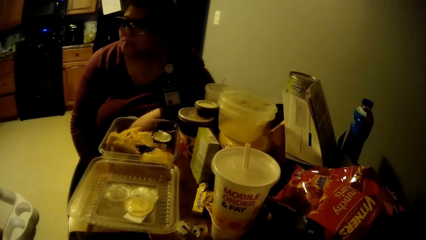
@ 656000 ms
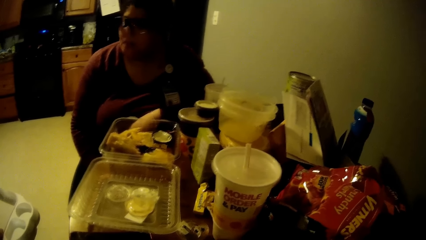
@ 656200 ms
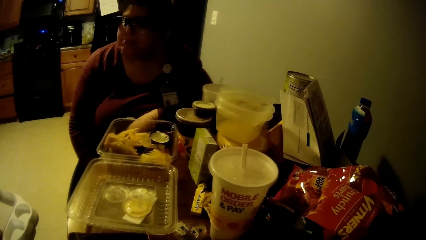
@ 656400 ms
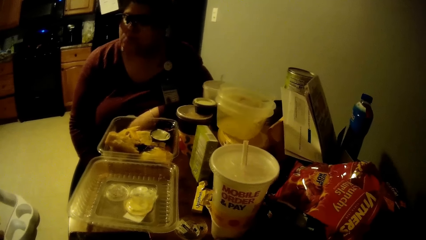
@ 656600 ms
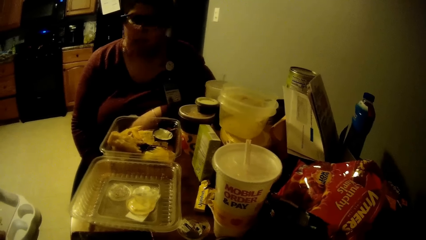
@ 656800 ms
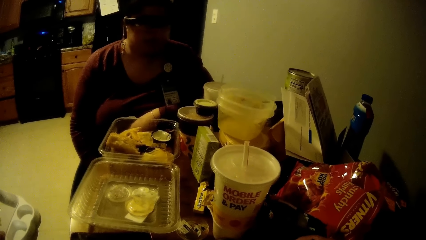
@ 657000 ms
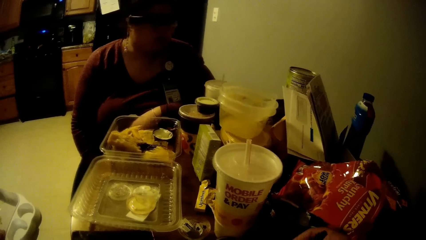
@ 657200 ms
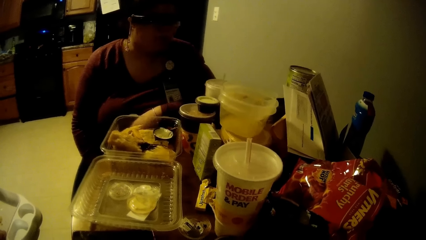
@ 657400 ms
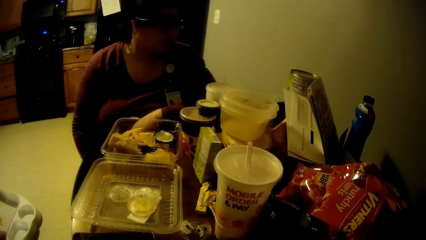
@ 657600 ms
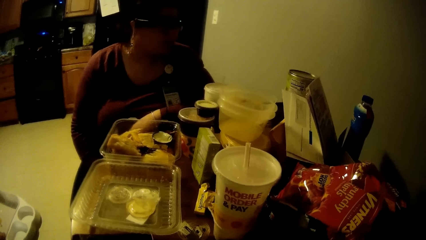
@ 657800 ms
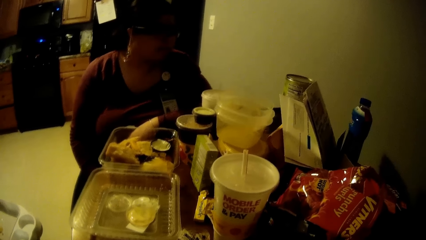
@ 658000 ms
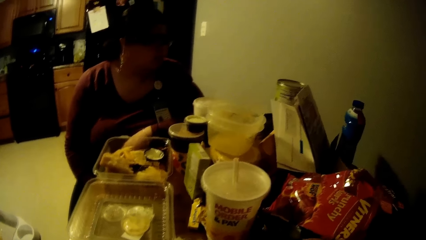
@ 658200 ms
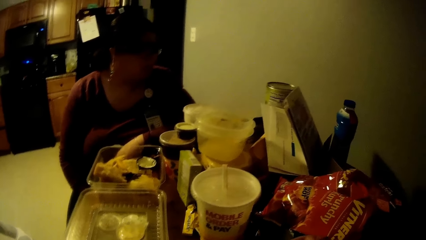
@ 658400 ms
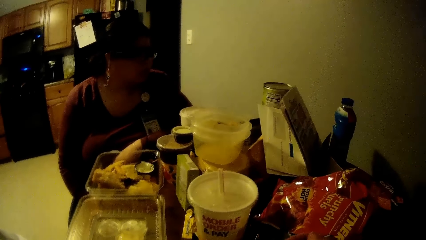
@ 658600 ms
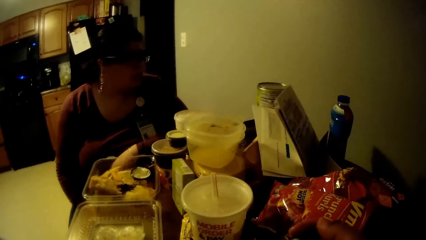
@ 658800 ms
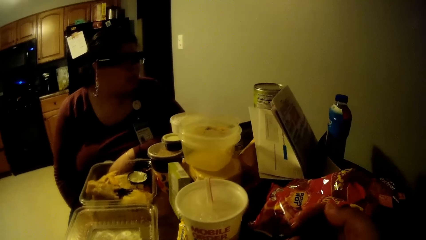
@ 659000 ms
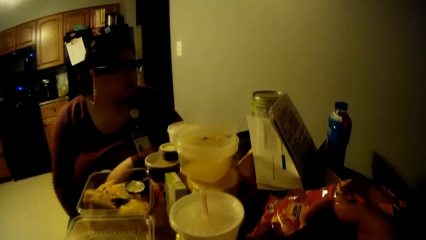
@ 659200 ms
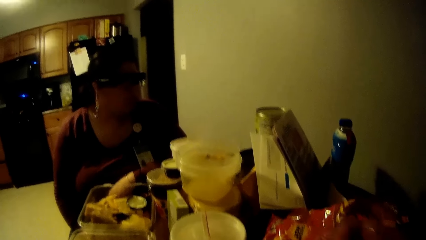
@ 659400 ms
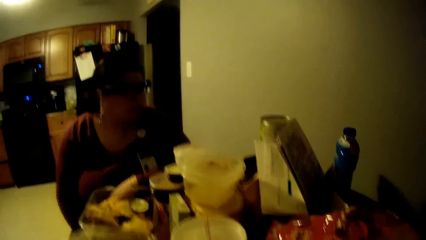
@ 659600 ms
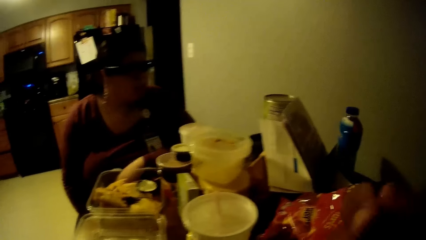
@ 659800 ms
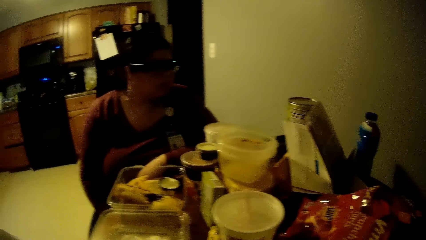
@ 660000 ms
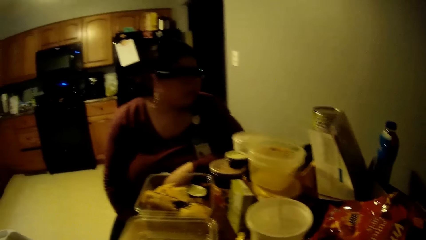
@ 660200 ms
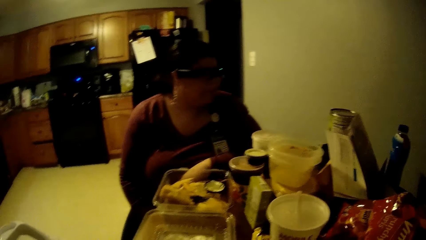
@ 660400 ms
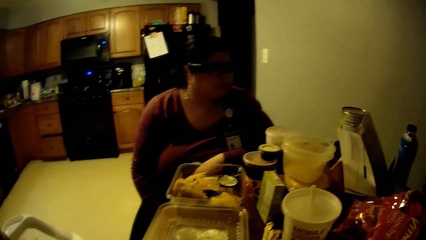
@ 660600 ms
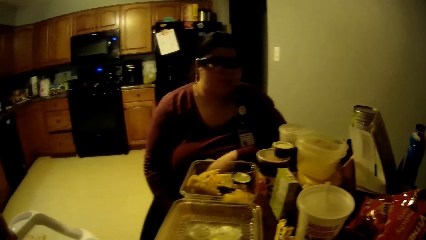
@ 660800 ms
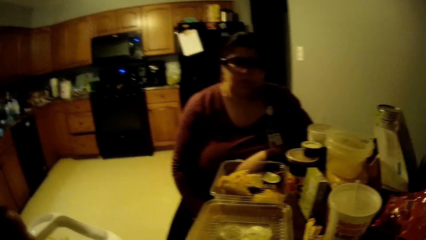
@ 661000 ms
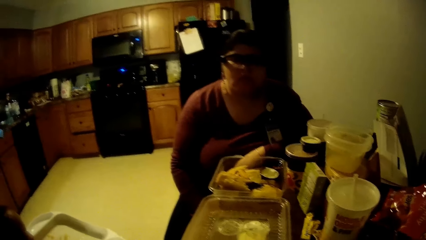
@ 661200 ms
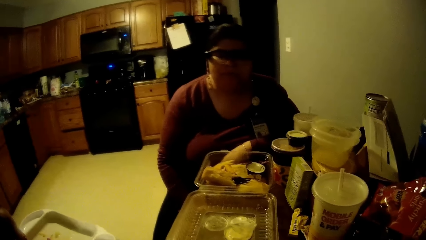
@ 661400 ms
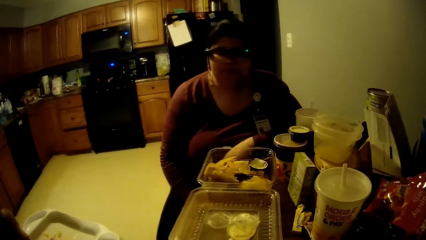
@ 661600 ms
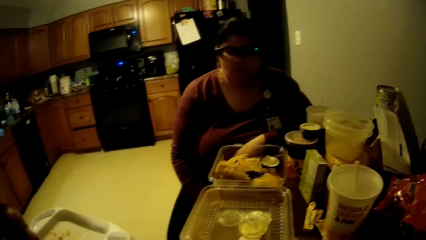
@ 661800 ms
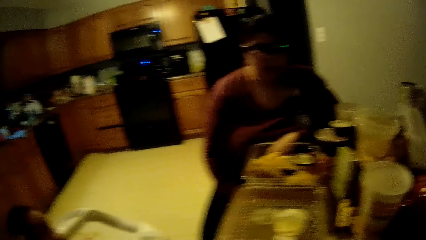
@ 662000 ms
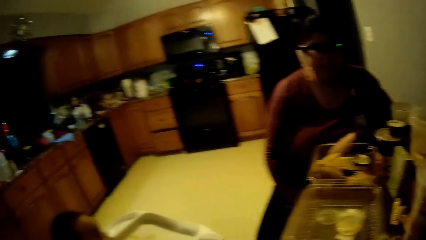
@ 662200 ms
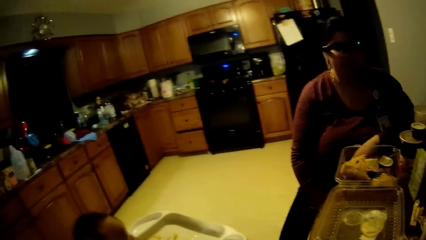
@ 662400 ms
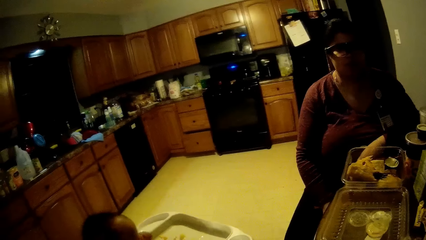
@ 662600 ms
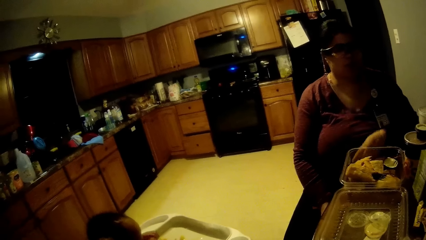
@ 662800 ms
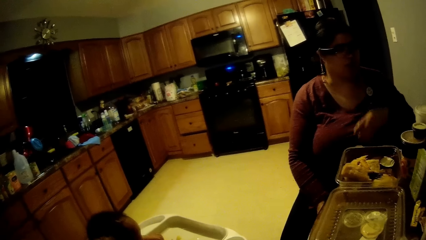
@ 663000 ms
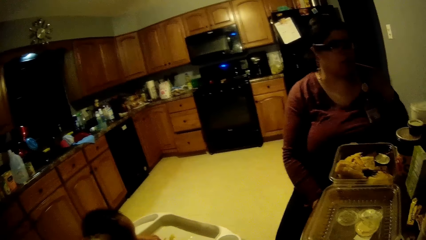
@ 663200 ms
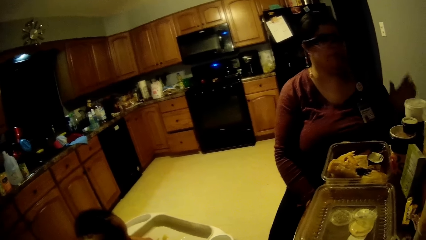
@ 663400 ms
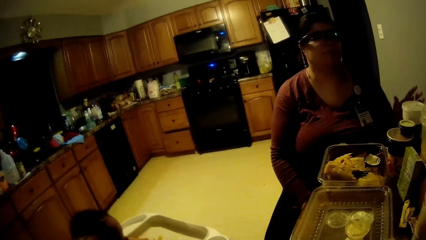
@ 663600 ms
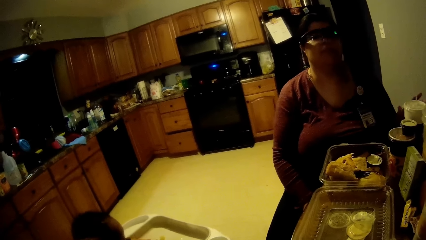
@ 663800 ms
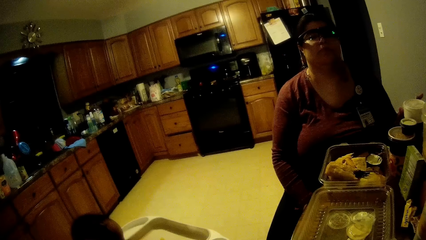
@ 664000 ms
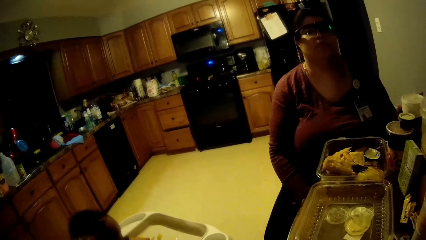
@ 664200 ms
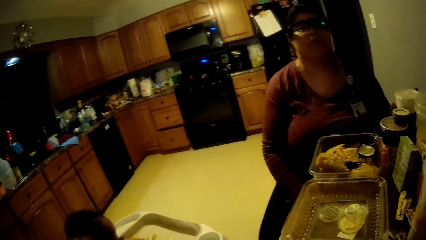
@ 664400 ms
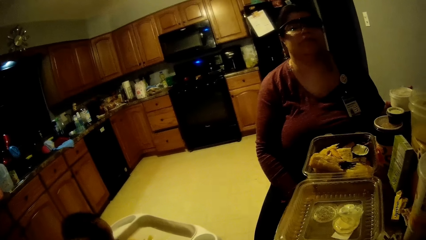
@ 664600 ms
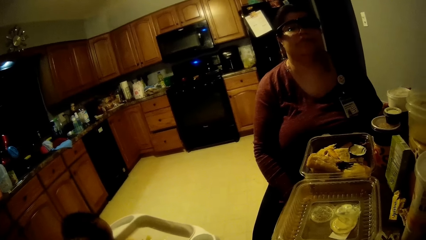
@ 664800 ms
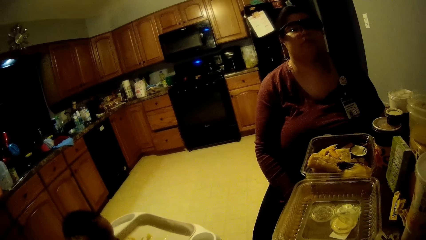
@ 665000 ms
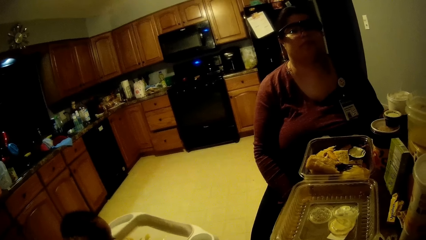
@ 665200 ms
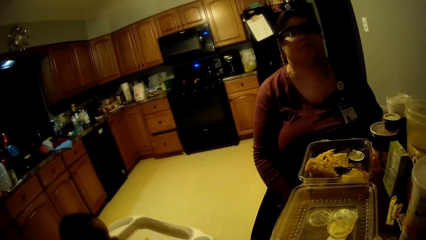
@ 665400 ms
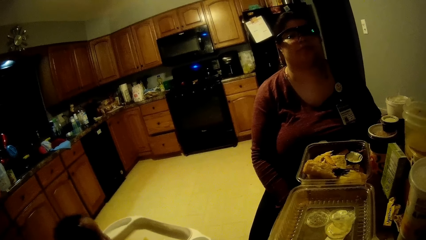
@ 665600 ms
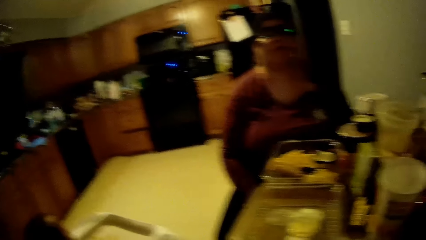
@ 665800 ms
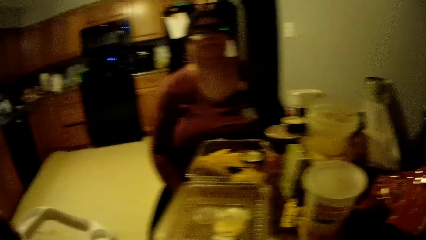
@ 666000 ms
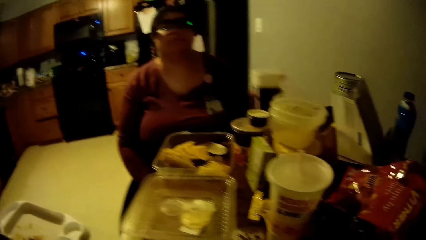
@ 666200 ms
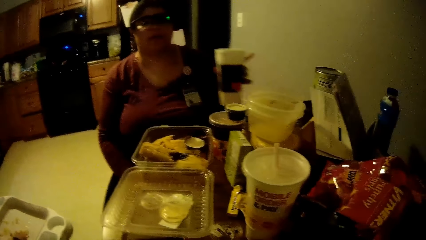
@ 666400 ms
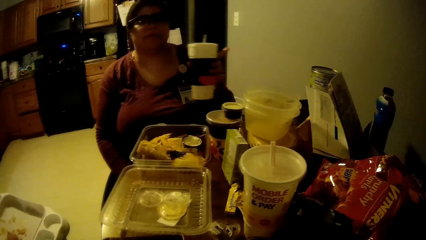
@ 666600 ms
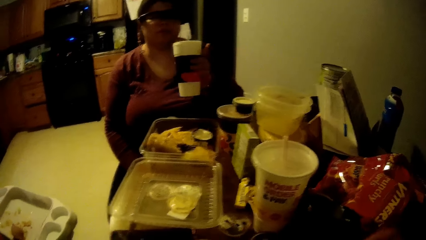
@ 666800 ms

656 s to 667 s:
The camera wearer eats rice with the fork in his right hand. The woman picks up the cup of soda with her left hand from the table.

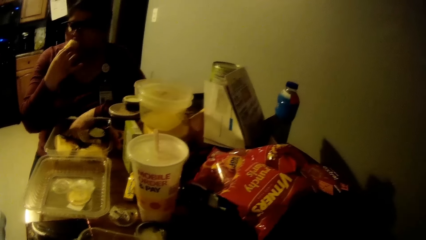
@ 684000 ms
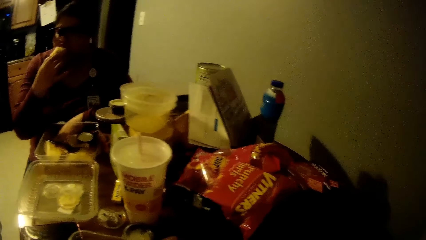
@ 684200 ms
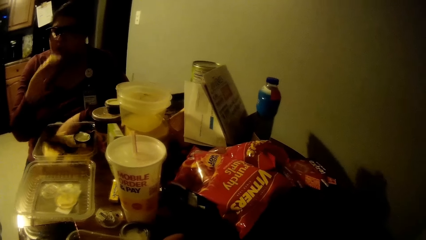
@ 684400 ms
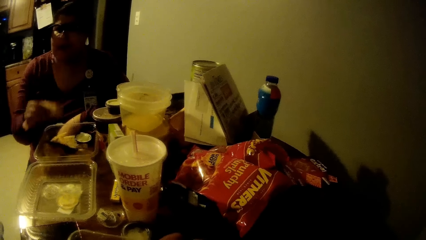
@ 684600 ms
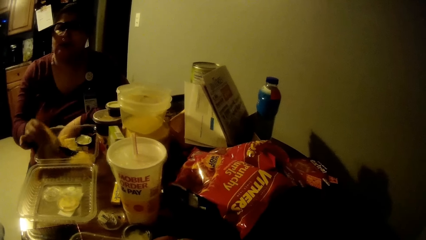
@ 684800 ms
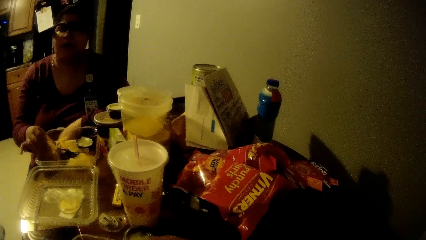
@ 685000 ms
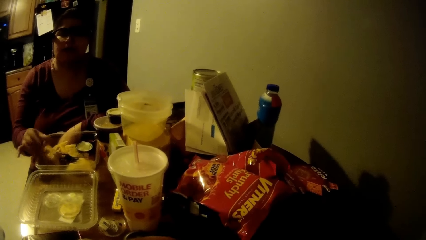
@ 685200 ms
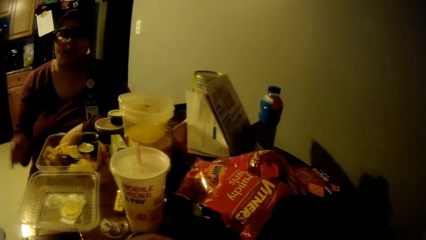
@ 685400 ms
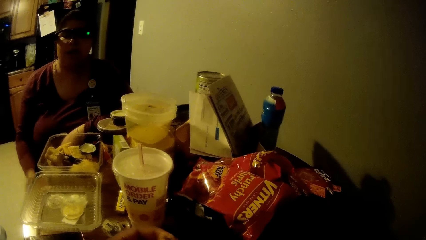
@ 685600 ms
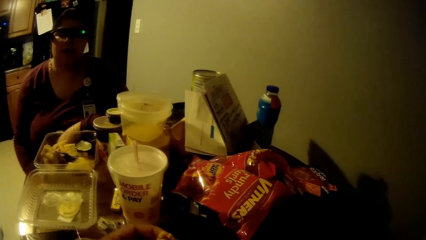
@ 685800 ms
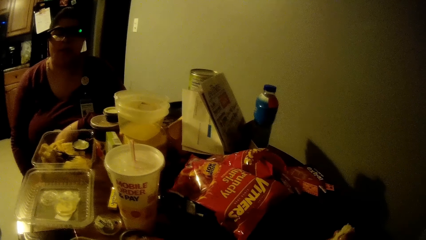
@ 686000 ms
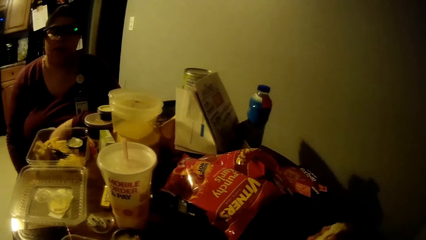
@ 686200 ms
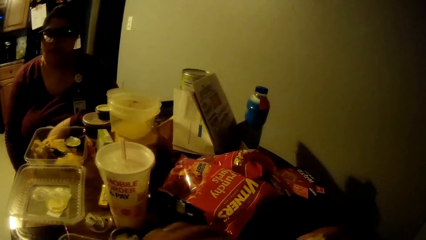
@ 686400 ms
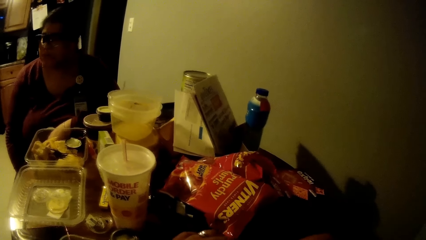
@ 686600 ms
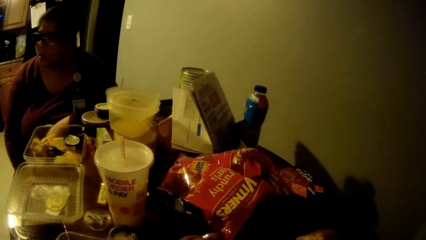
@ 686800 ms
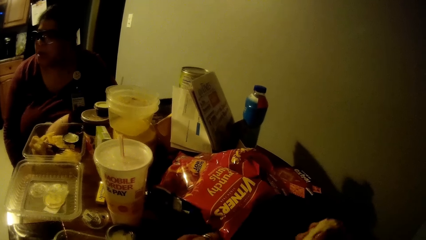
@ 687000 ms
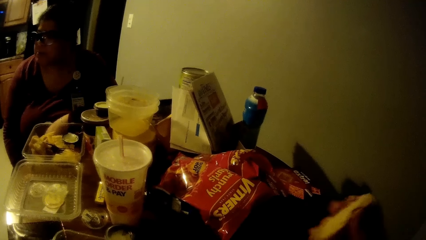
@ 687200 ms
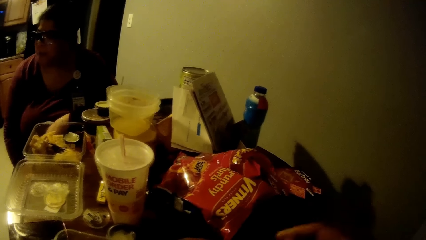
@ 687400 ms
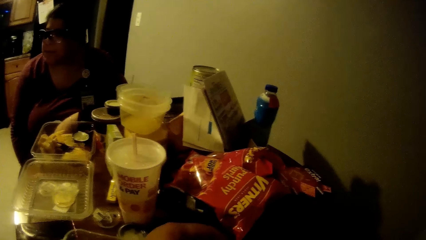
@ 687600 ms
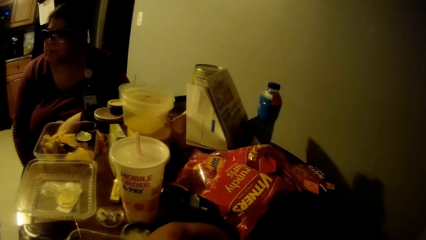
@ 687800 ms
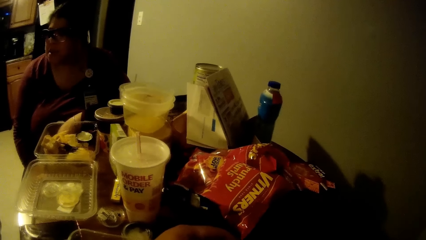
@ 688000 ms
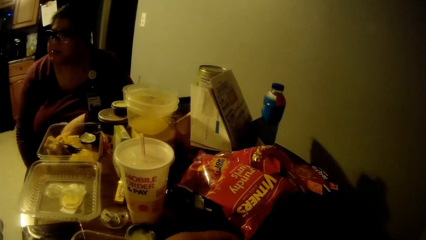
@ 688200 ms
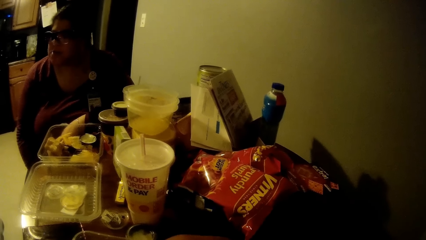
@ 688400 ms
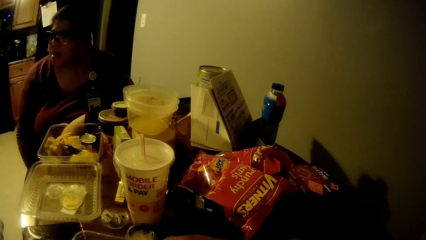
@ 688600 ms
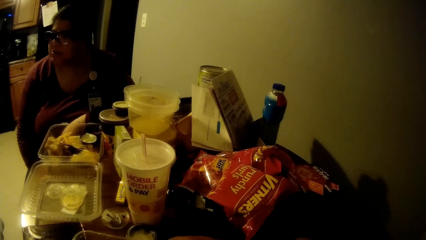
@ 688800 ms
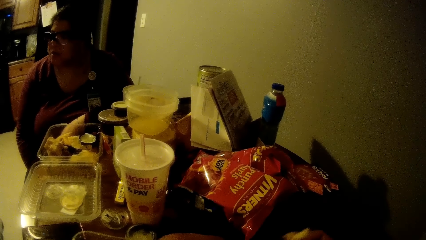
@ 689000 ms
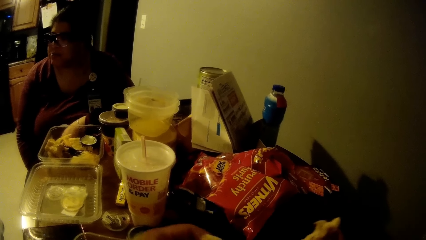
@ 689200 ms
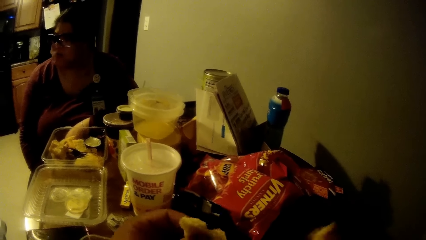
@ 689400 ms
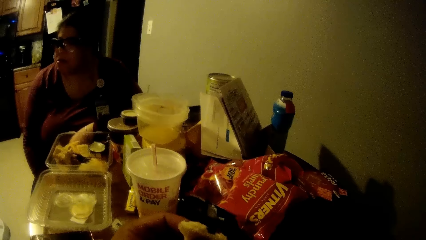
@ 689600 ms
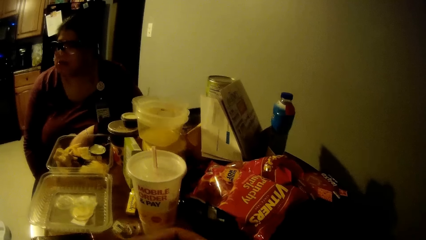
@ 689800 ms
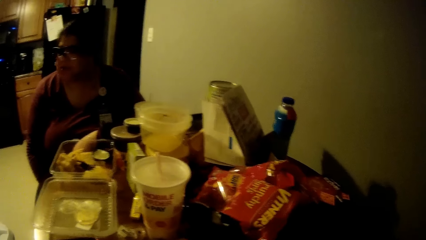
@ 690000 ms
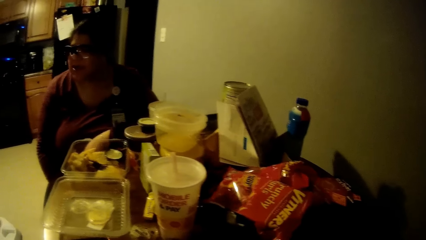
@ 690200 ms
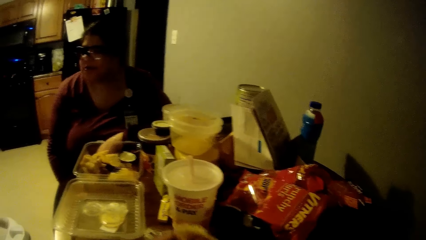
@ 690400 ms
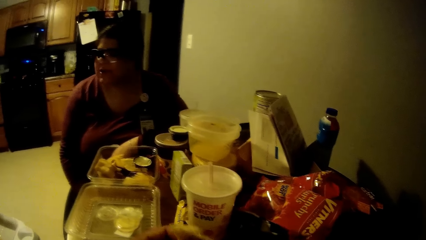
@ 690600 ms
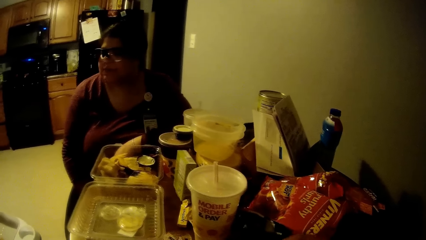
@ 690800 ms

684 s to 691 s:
The woman drops the pie with her right hand in the bowl on the table. The camera wearer cuts bread with both hands.
